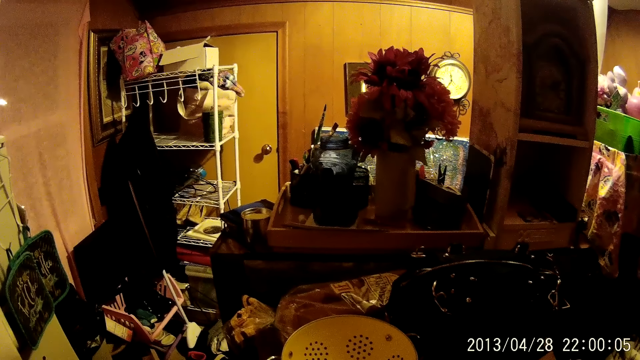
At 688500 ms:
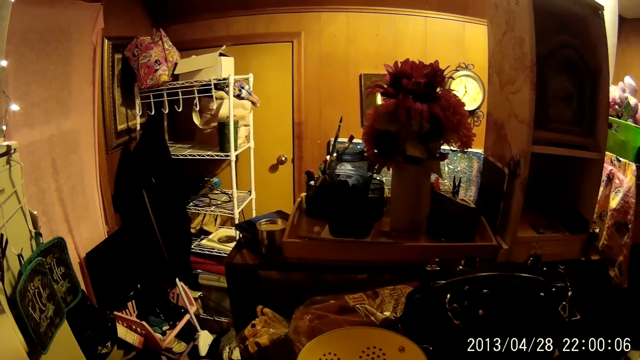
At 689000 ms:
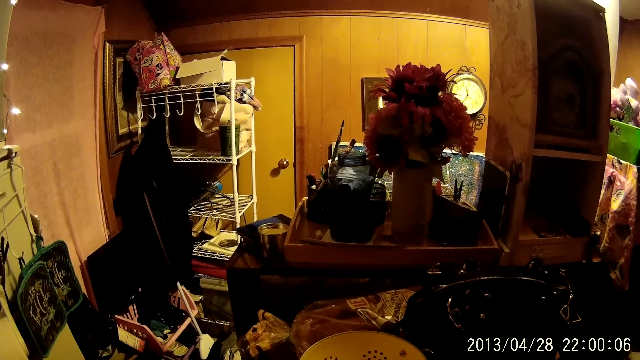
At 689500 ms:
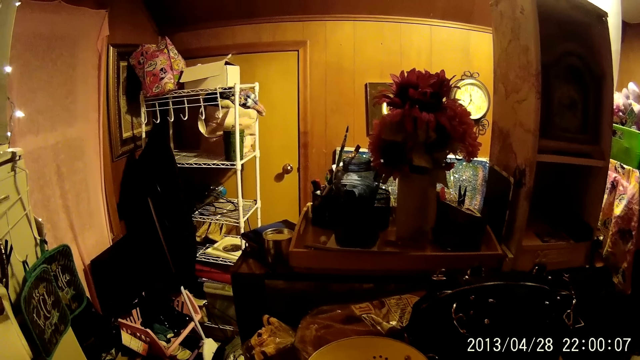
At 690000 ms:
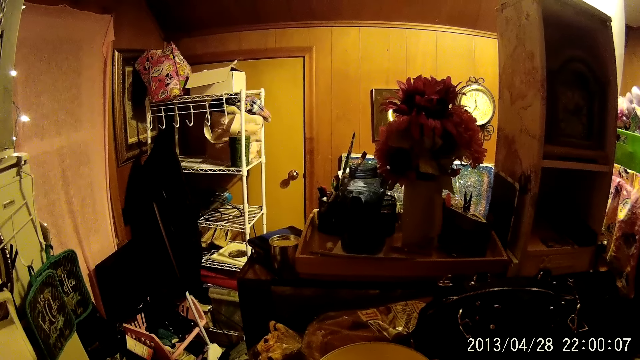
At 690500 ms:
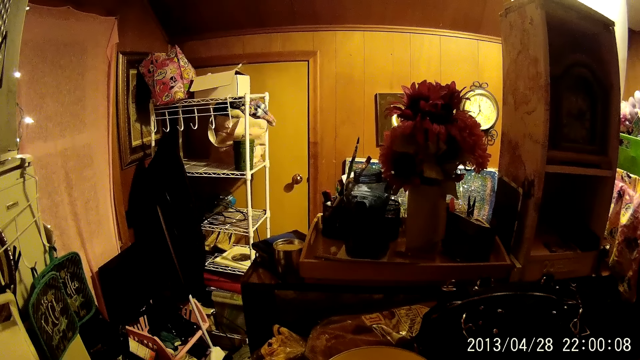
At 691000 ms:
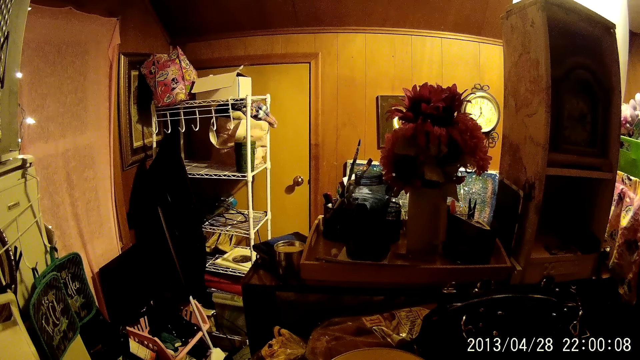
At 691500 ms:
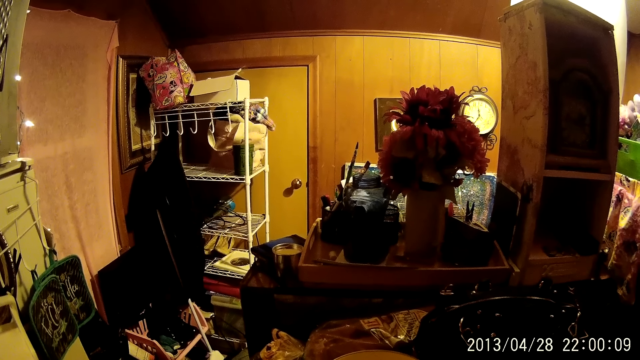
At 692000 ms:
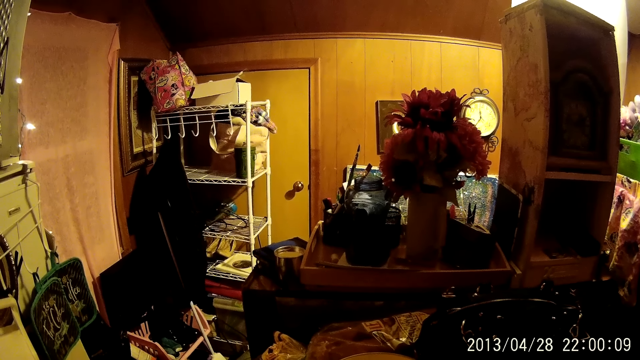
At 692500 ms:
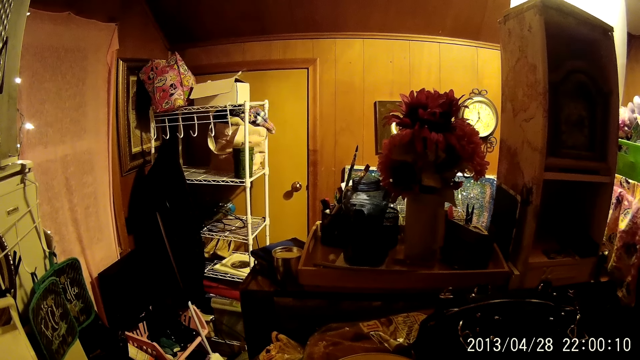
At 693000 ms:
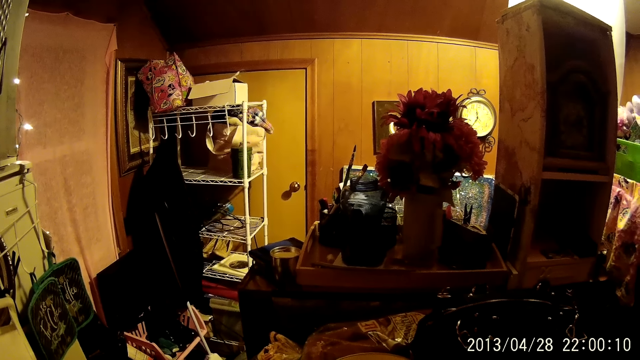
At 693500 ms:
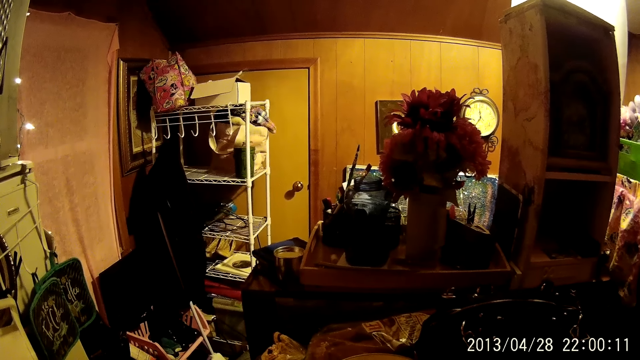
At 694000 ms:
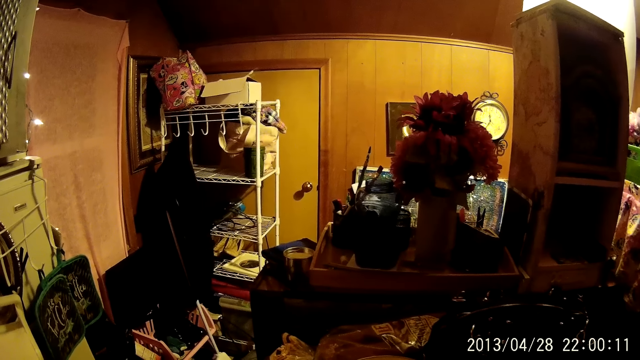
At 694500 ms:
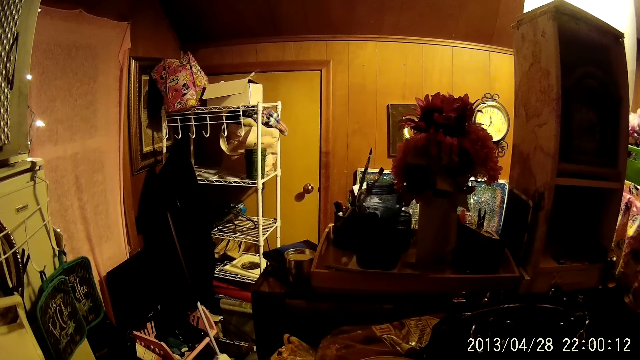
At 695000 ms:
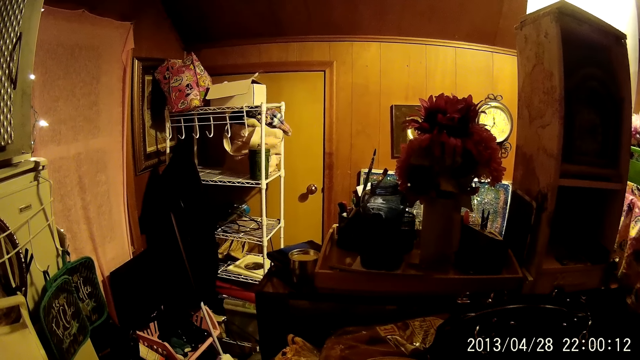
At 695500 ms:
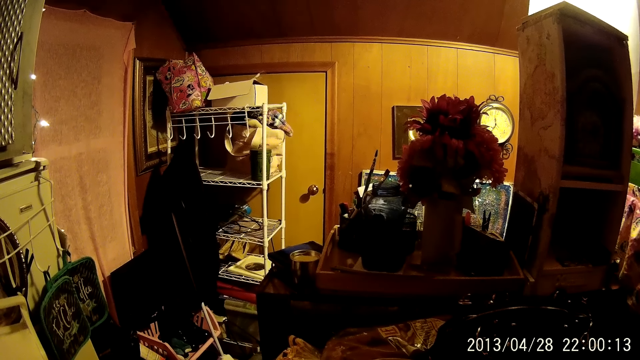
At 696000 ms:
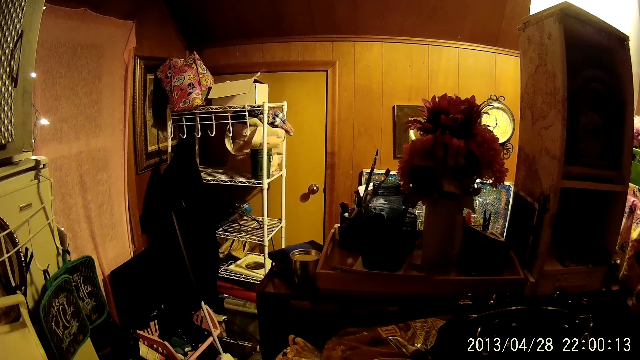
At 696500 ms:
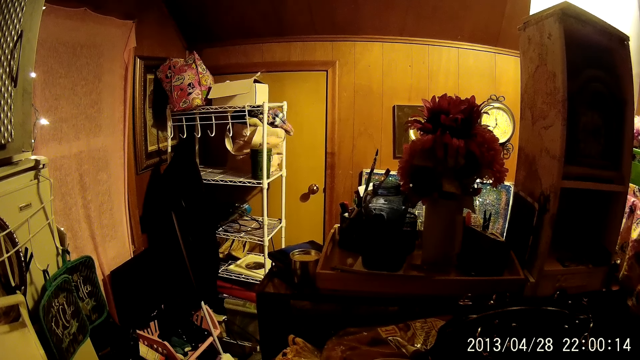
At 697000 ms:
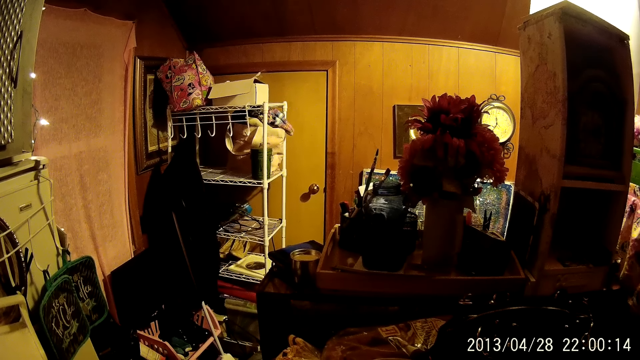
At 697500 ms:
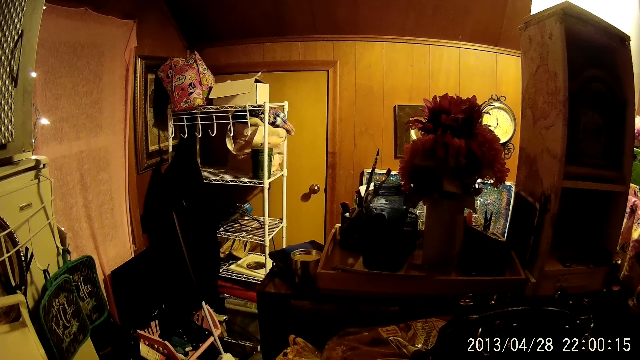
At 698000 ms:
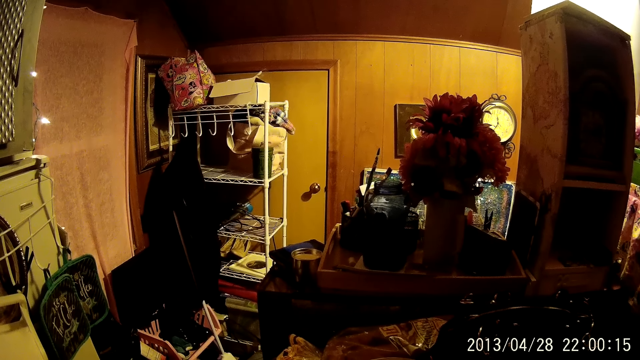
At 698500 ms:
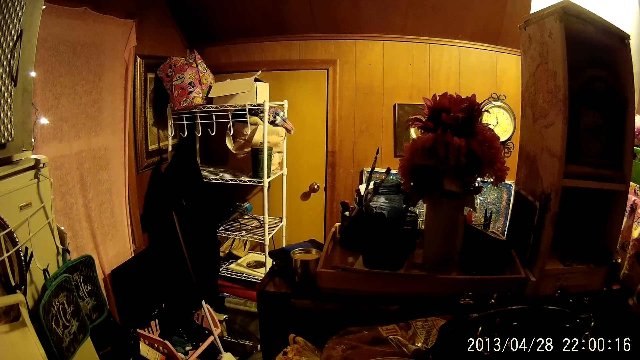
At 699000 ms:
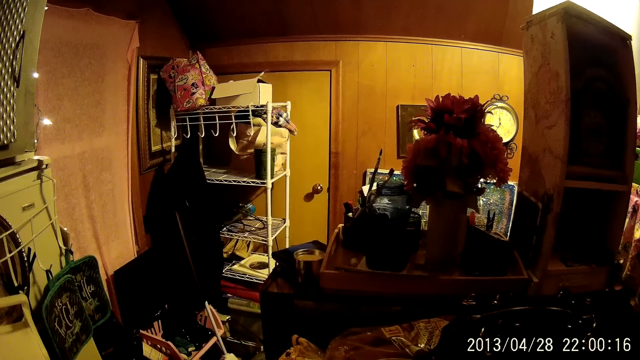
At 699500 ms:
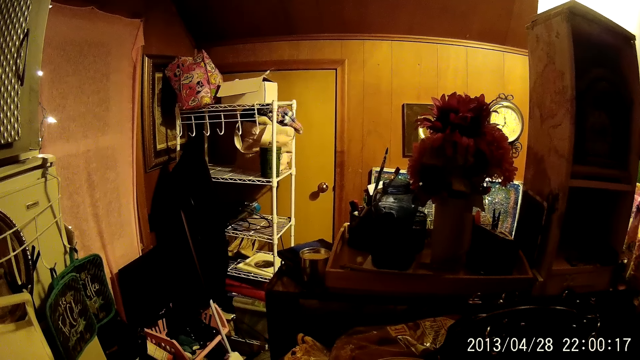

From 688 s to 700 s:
The camera wearer stands in the house.

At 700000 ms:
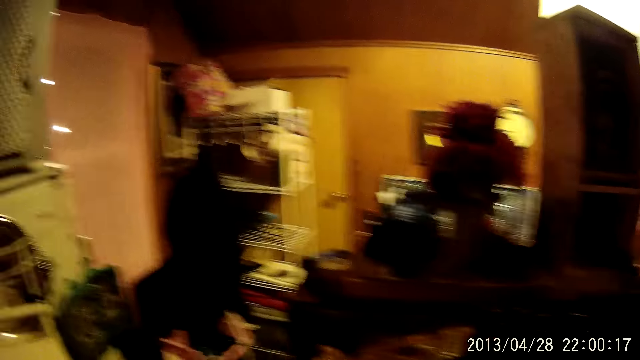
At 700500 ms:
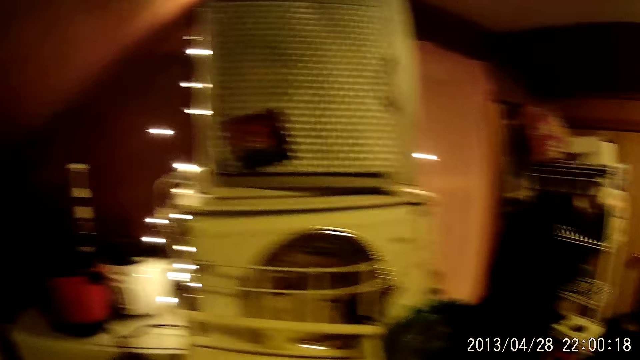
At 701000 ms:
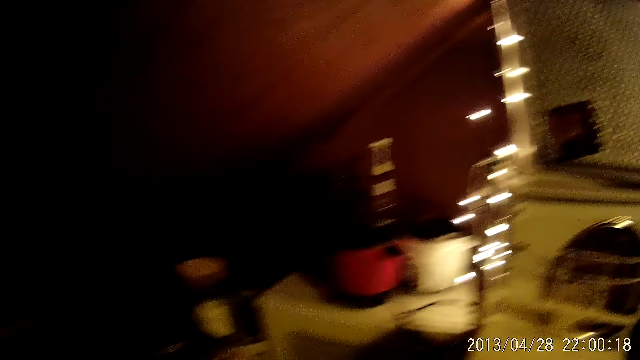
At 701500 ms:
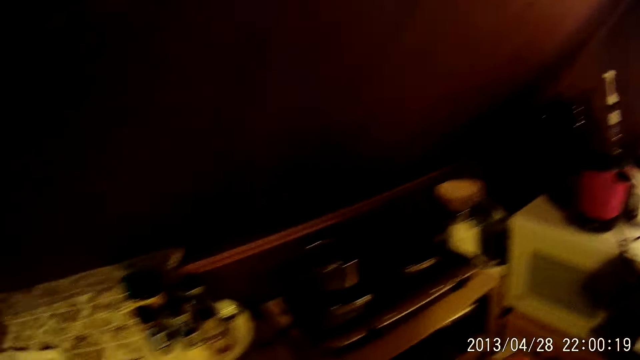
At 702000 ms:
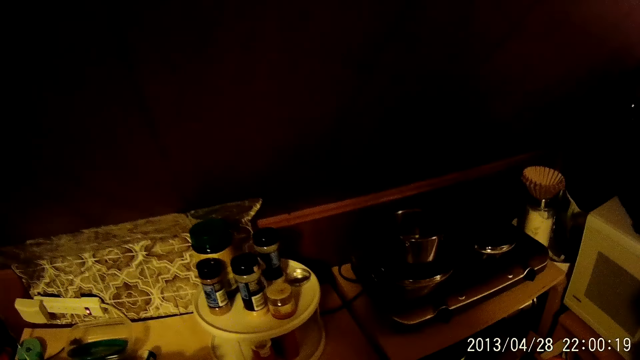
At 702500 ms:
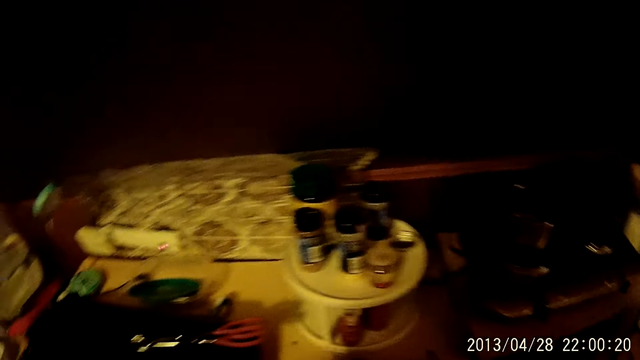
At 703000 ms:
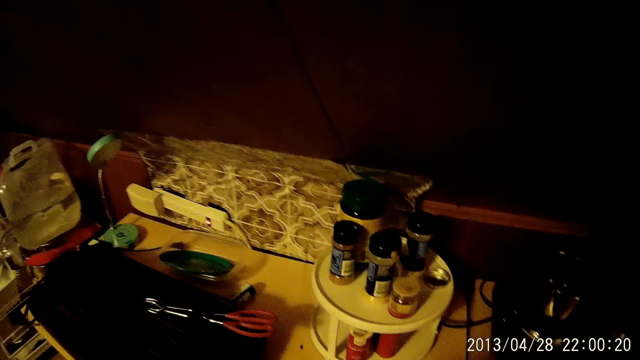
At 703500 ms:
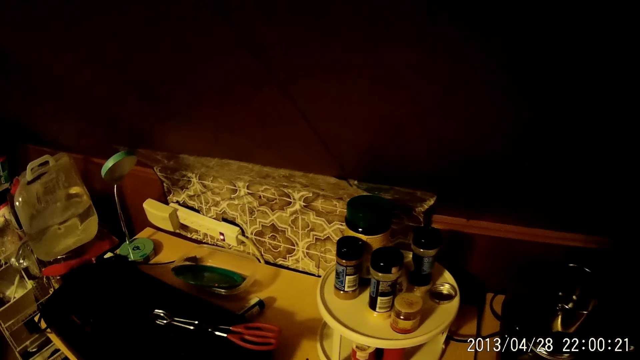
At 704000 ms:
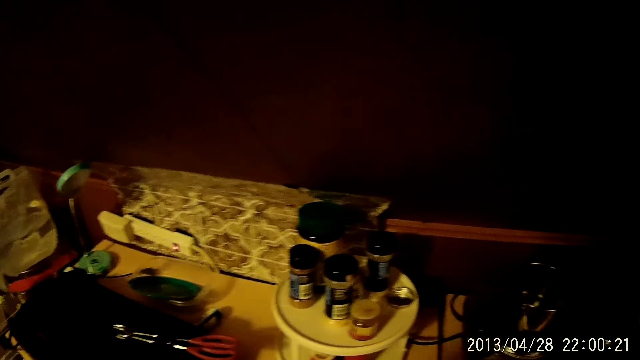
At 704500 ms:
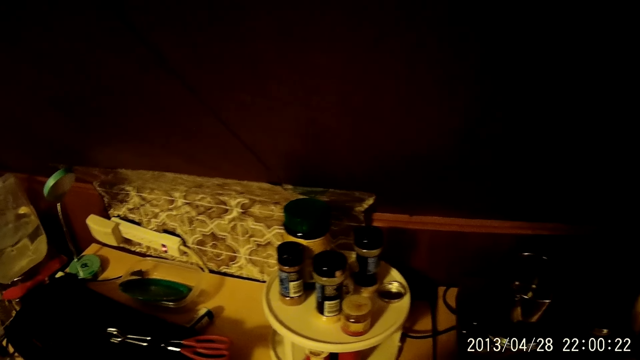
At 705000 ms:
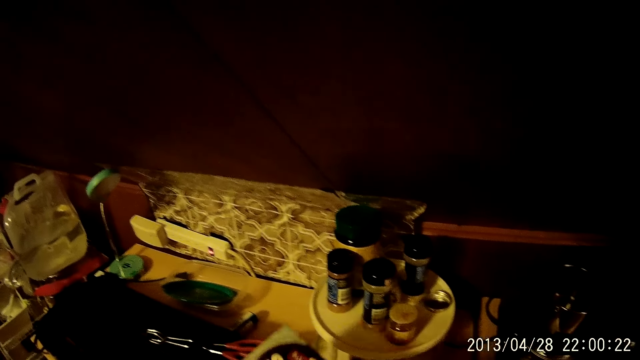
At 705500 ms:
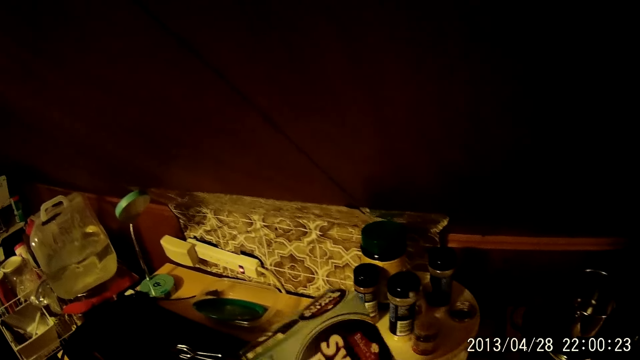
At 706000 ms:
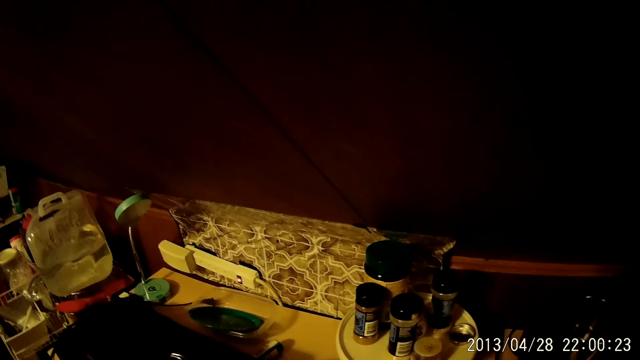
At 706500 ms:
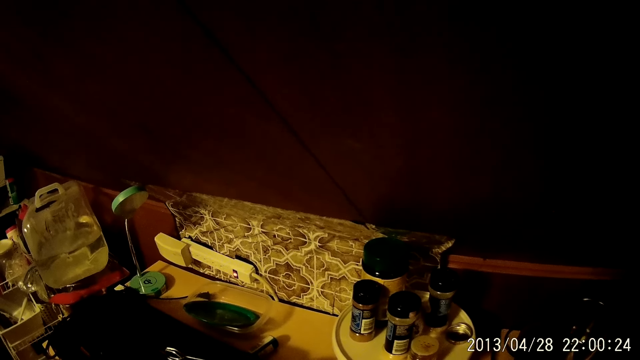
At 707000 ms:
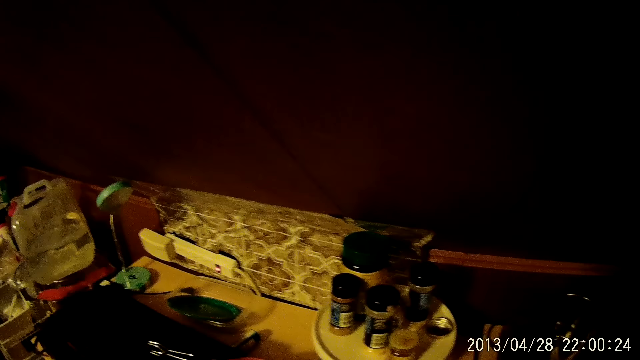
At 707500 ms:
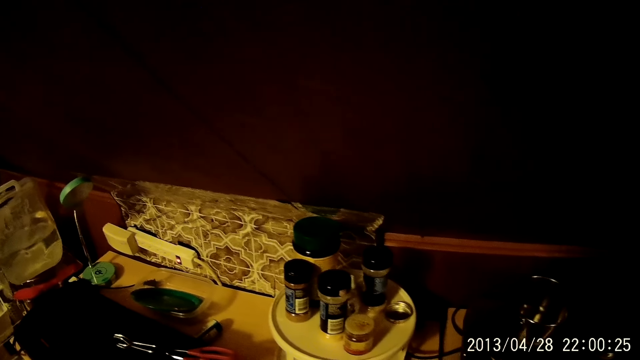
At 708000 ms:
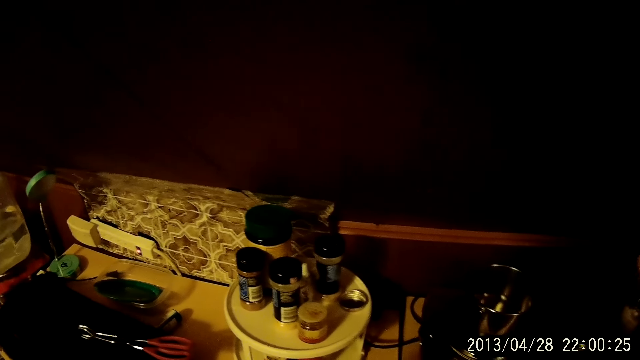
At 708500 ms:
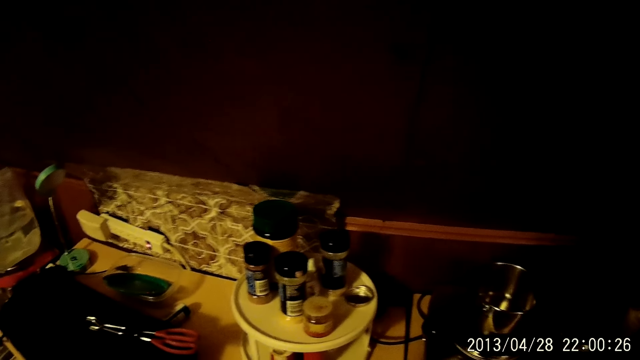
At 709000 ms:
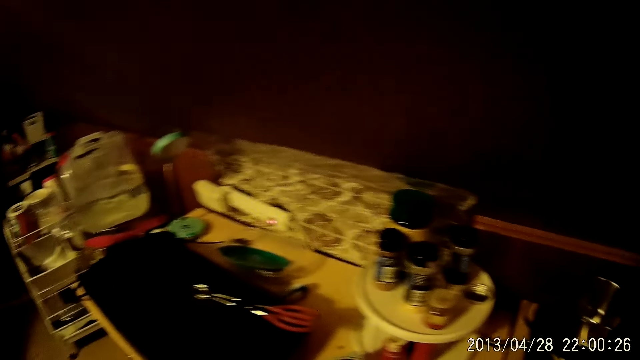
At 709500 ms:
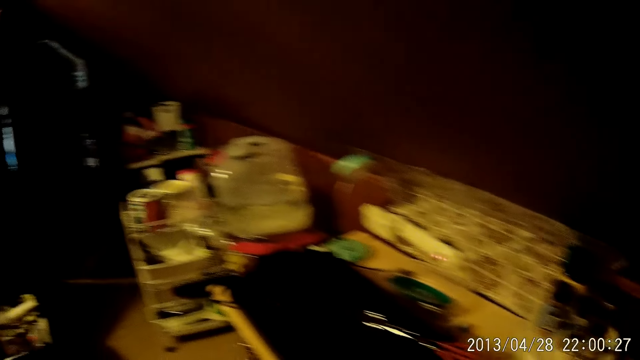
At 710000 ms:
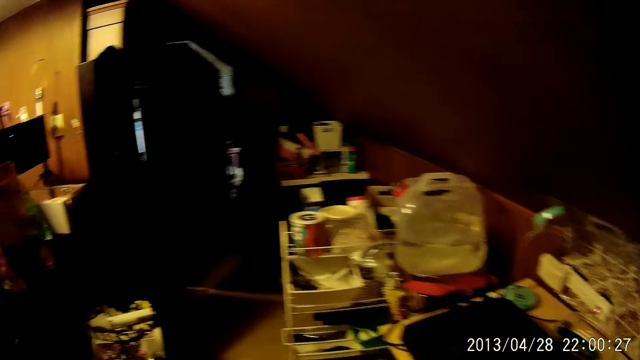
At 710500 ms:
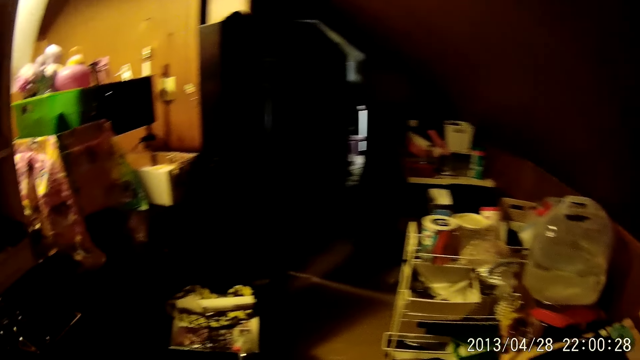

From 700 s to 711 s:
The camera wearer looks around.
